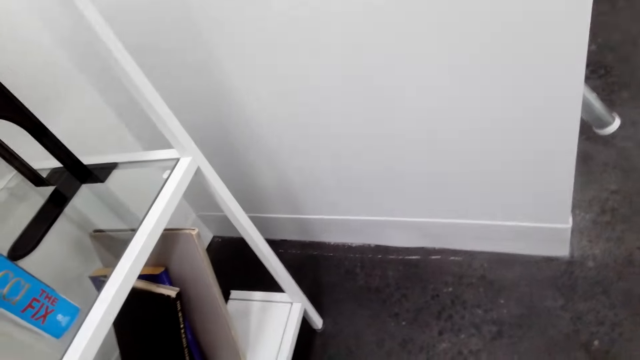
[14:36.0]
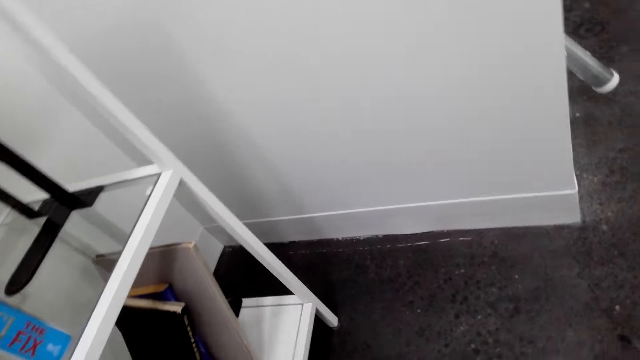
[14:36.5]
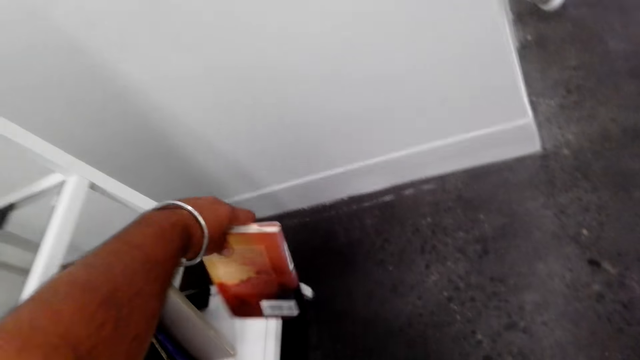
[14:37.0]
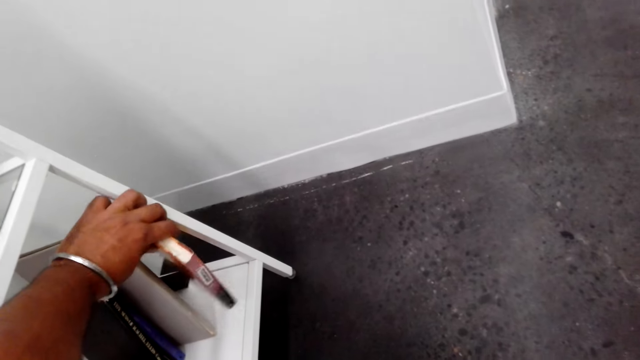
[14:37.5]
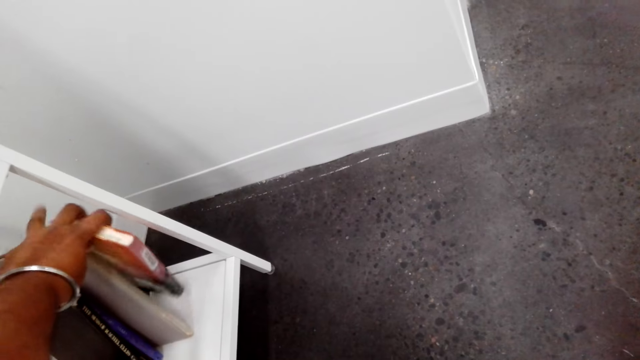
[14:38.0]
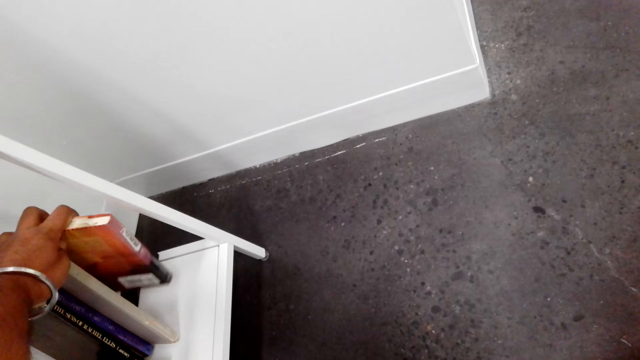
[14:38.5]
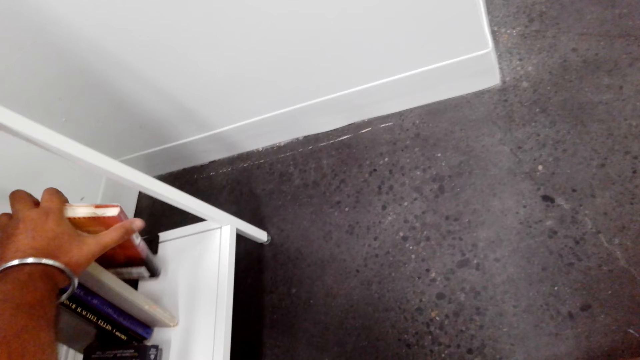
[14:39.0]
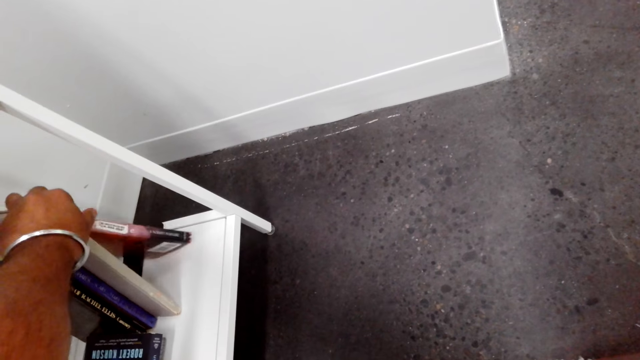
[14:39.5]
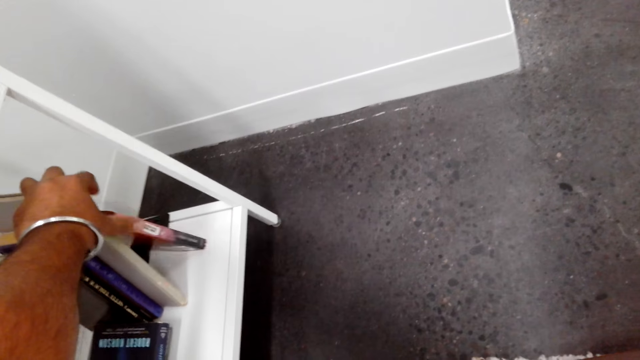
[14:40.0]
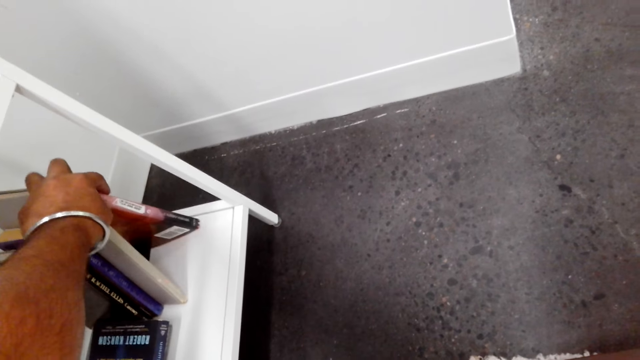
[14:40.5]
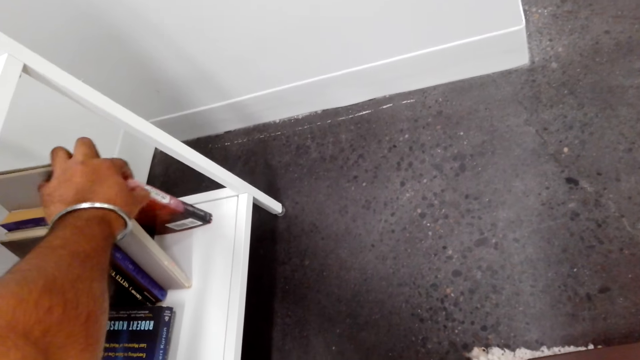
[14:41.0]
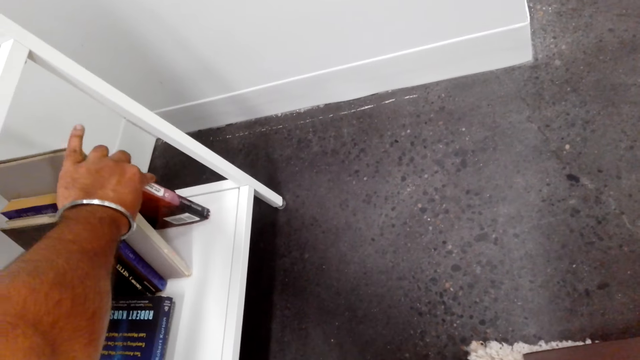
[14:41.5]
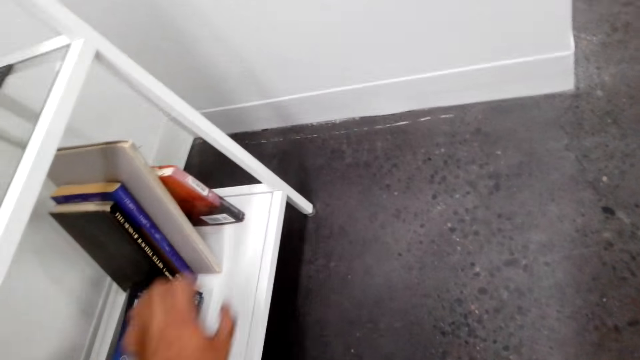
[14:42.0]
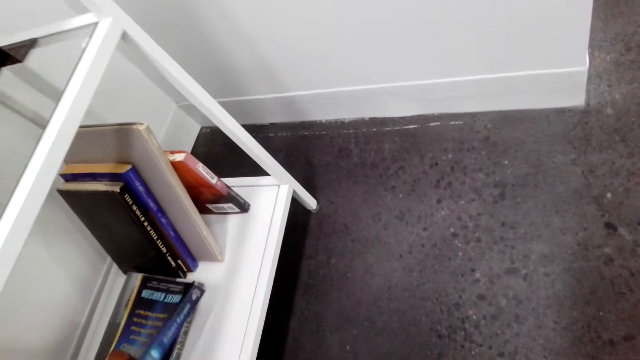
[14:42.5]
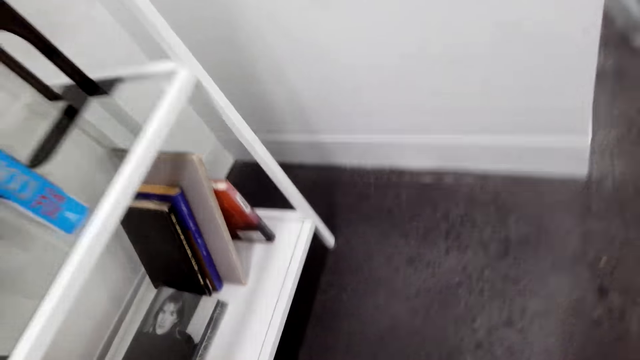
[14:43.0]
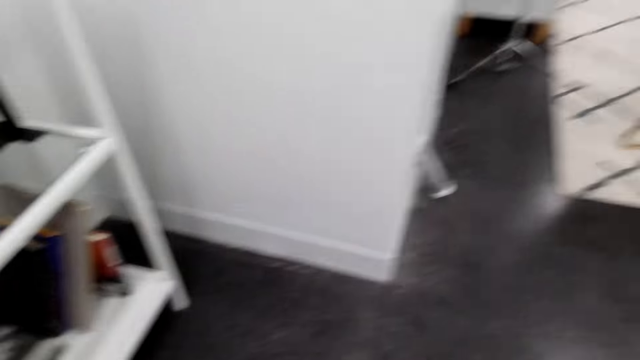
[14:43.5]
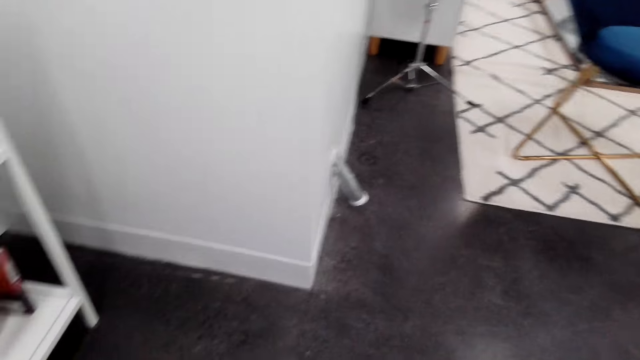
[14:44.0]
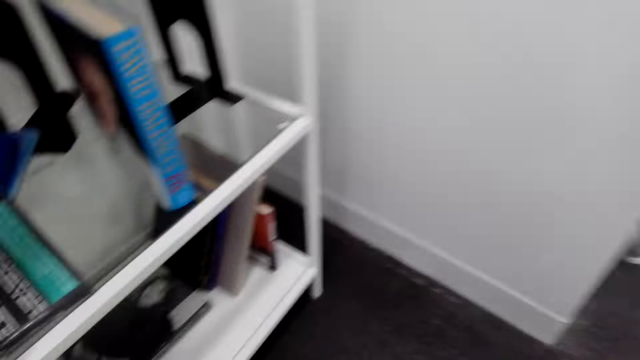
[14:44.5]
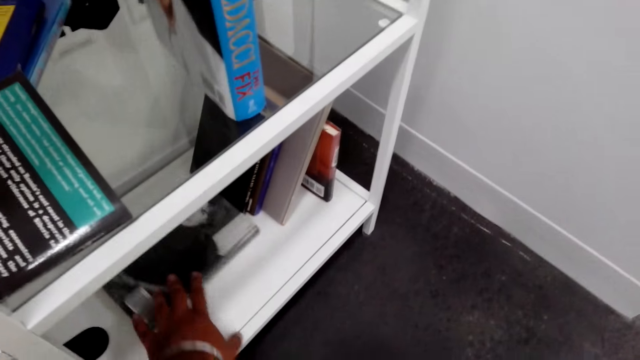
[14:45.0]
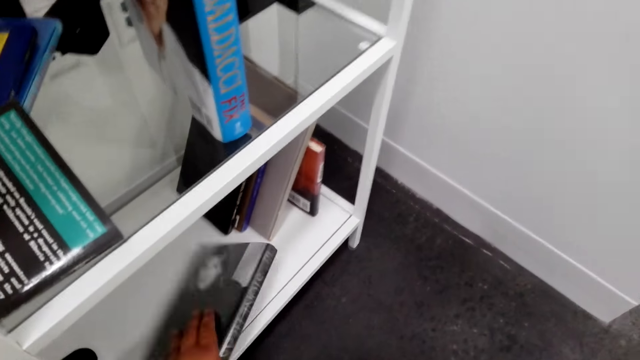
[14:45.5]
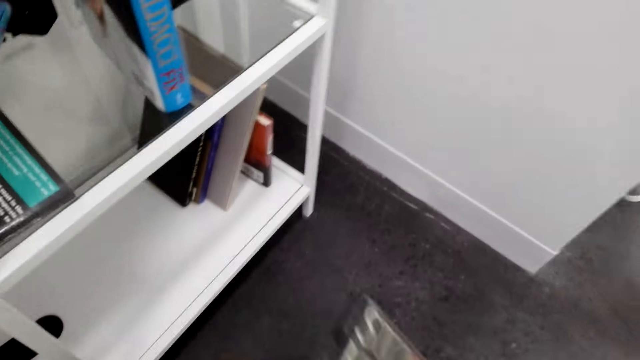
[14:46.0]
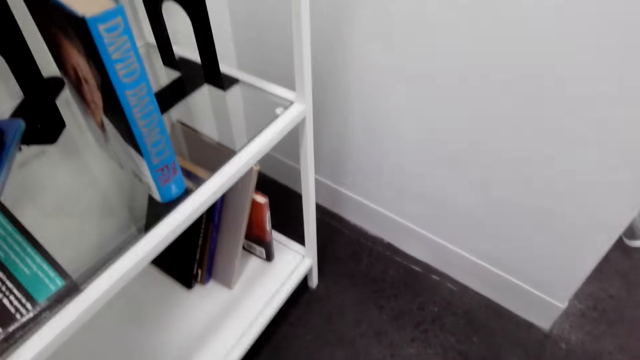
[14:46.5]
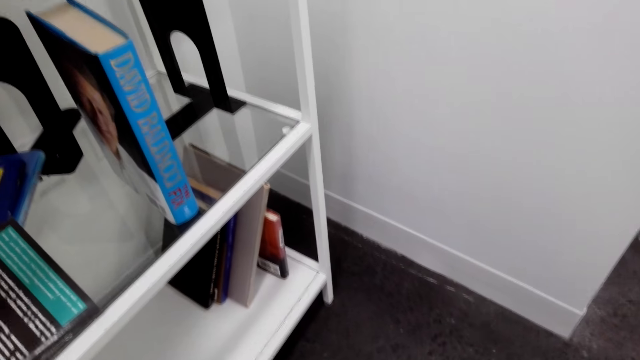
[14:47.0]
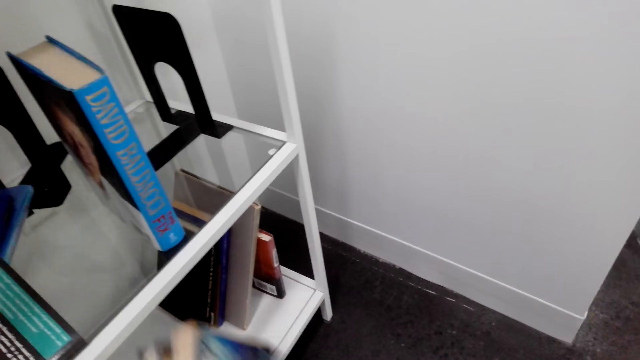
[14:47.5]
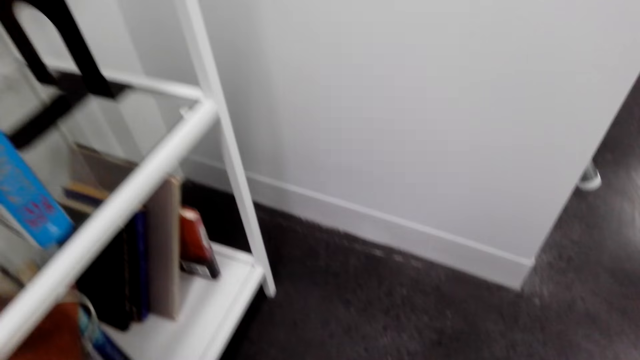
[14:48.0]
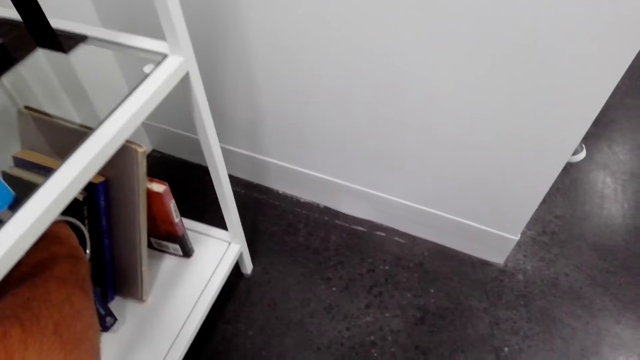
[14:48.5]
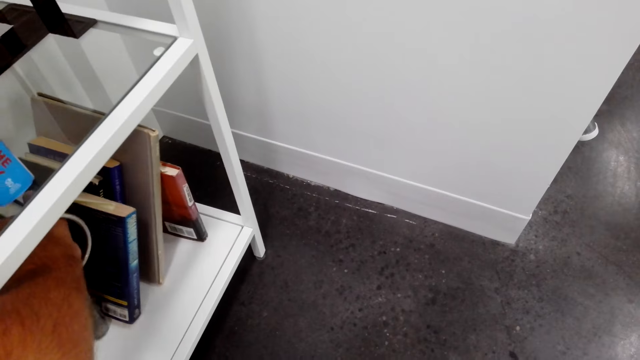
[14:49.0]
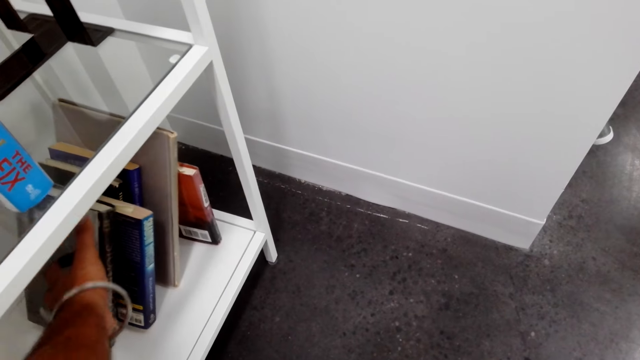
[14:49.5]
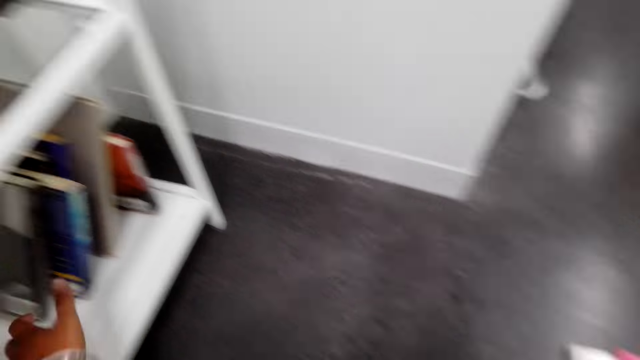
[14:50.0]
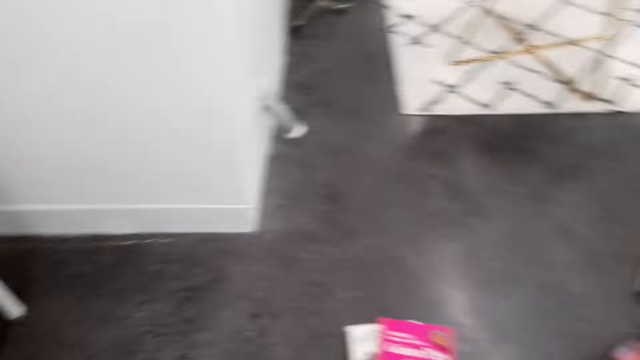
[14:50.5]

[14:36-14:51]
The camera wearer picks a book on the floor. They put the book on the book shelf. They pick a book from the book shelf. They pick a book from the book shelf again. They put the books on the book shelf.

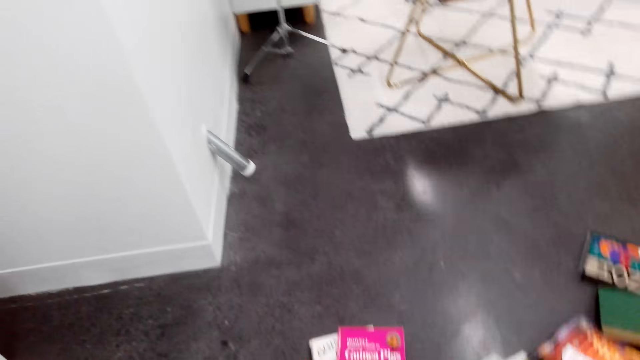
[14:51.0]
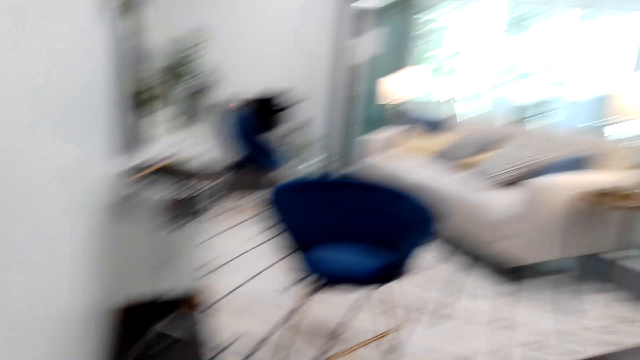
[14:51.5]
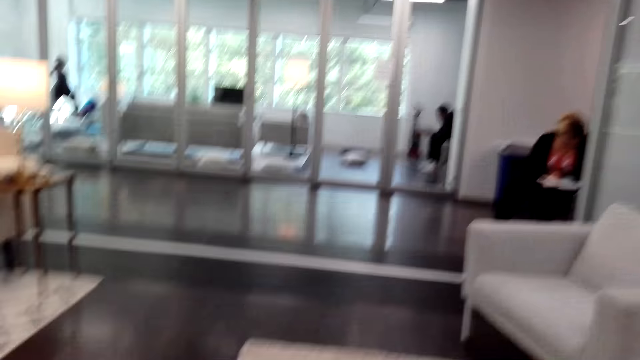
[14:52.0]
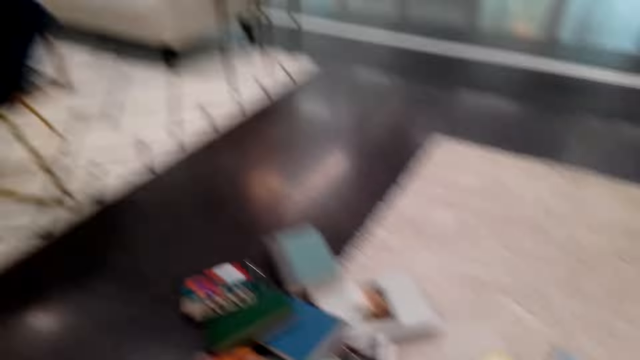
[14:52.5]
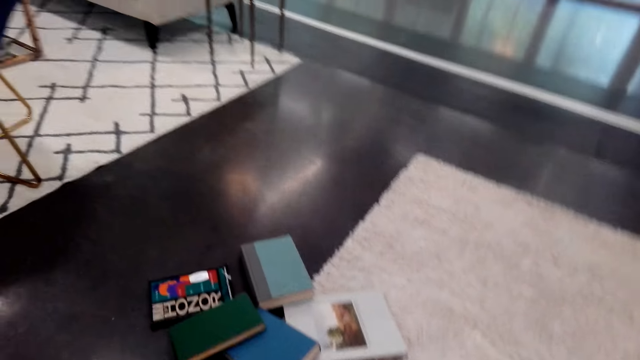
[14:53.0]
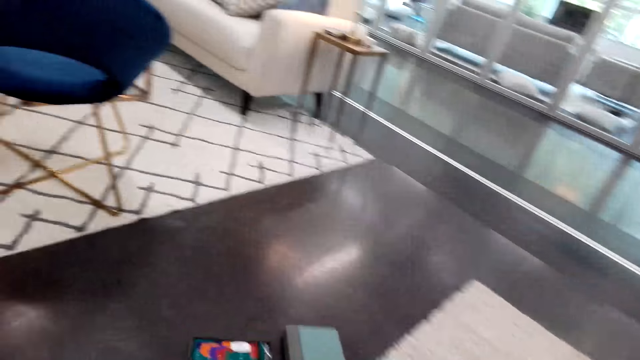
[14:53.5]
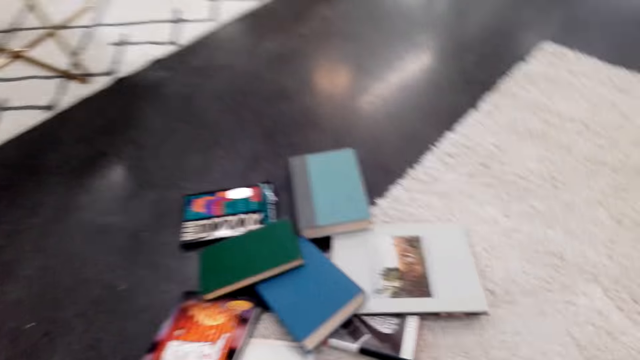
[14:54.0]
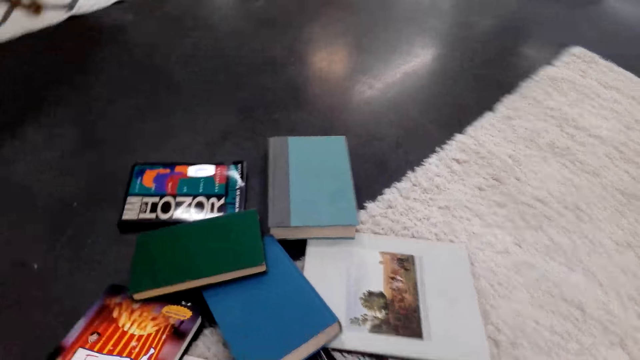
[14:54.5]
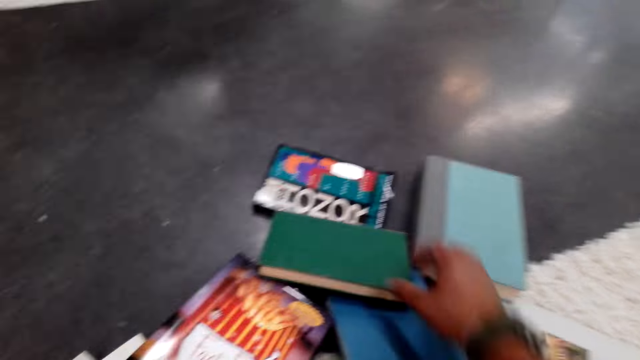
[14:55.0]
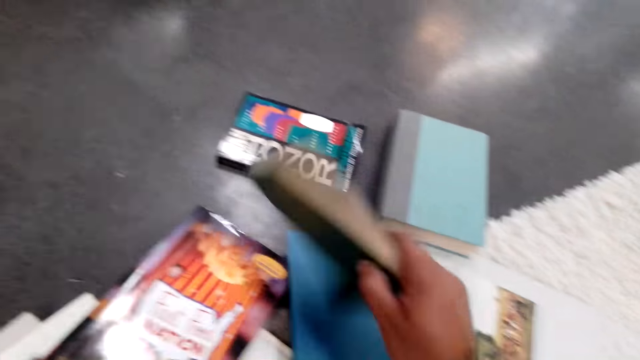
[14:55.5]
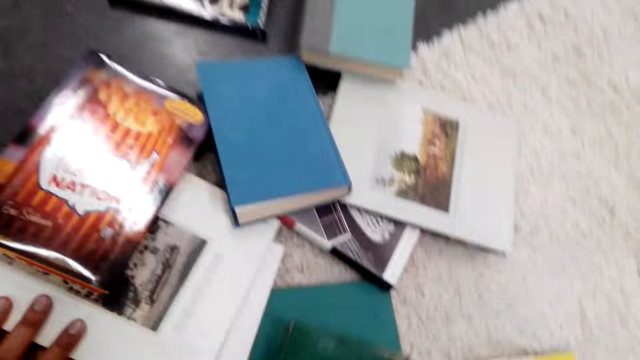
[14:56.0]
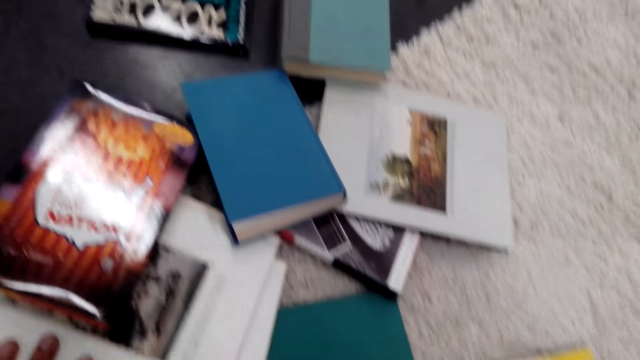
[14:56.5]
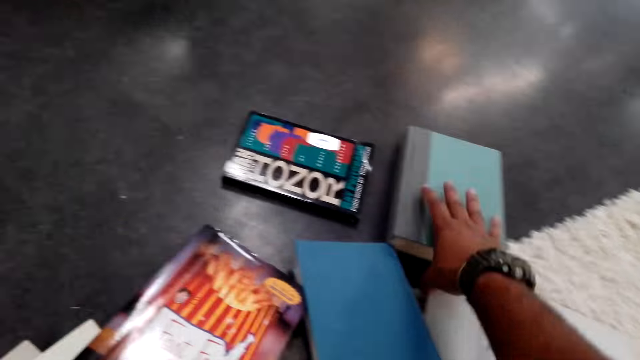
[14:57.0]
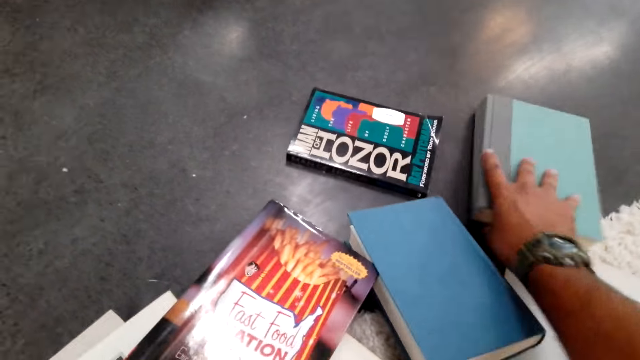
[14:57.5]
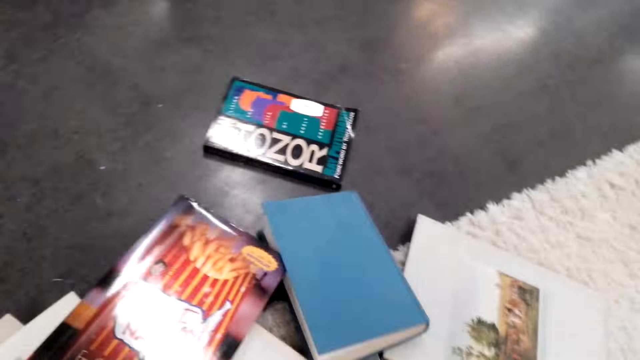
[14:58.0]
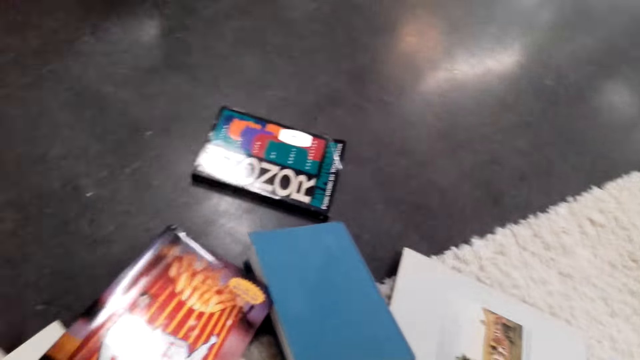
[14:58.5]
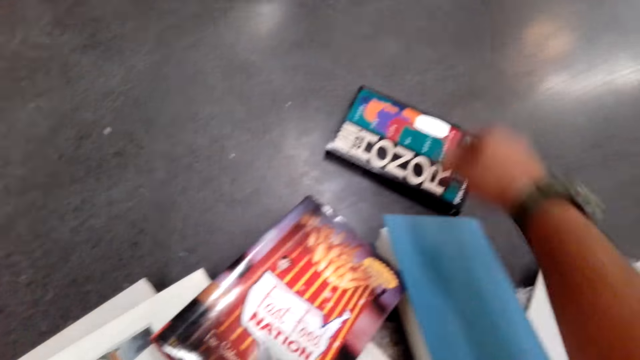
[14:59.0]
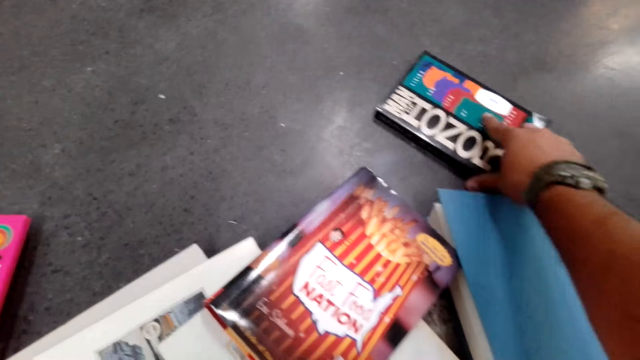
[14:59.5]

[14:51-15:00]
The camera wearer picks a book from the floor. A man sits on a chair. A lady sits on a chair. The camera wearer puts the book away. They pick a book from the floor. They put the book away. They pick a book from the floor.
